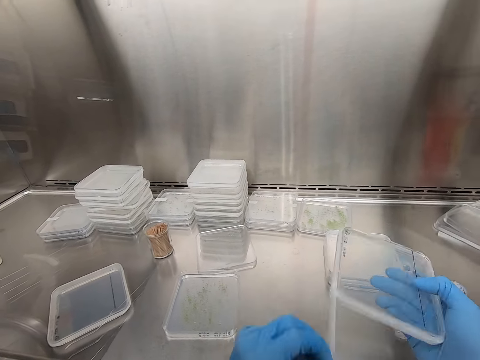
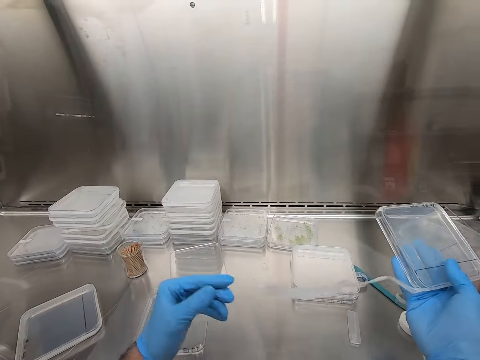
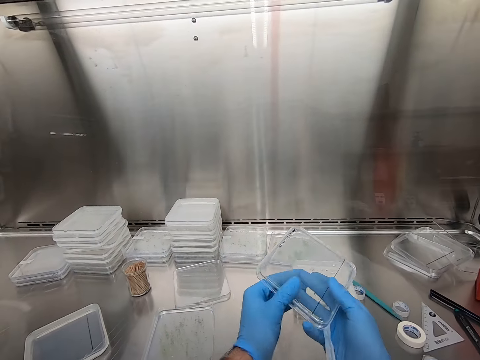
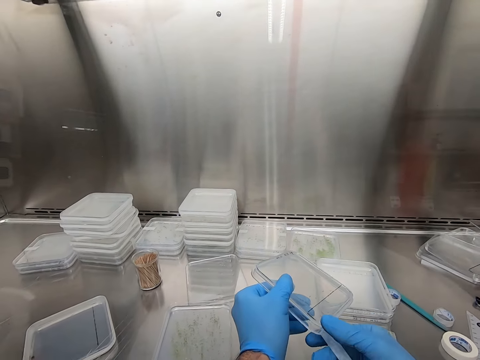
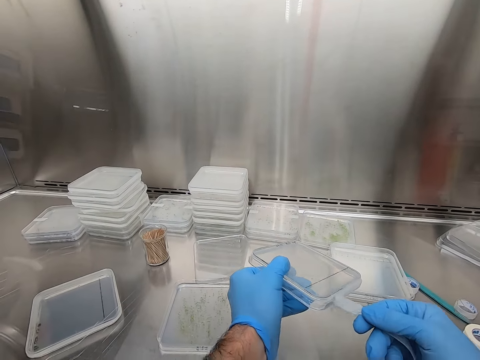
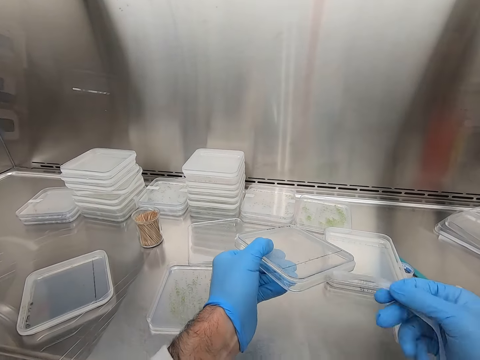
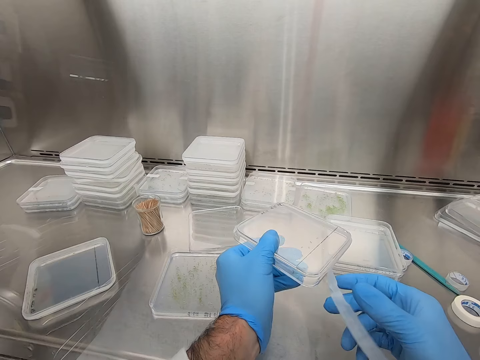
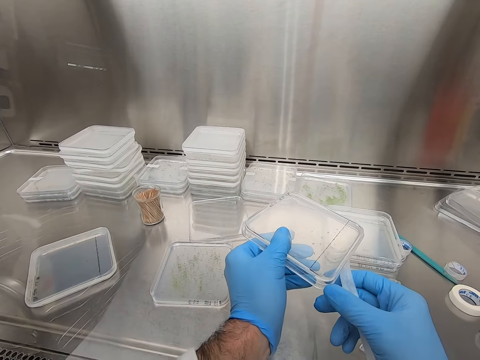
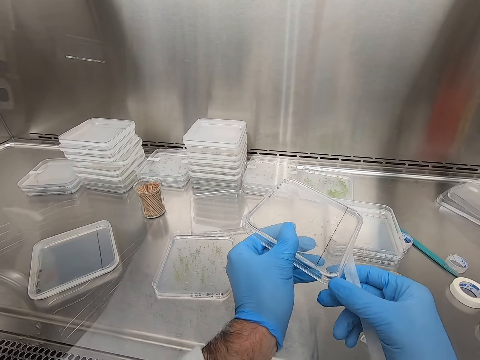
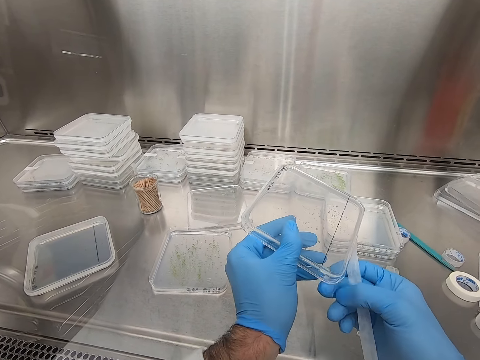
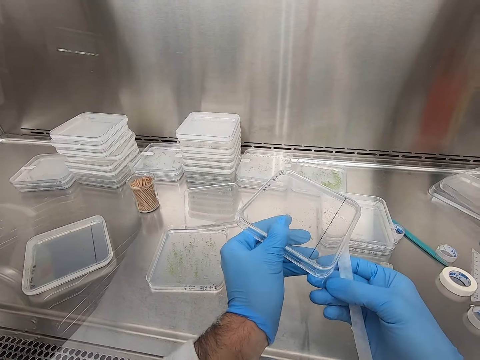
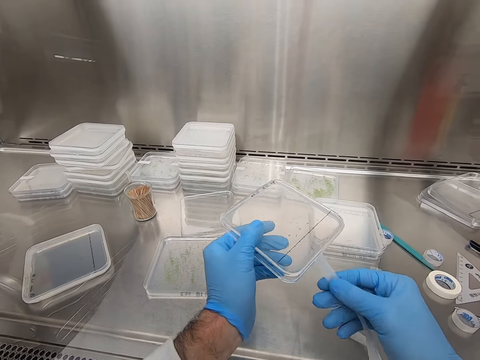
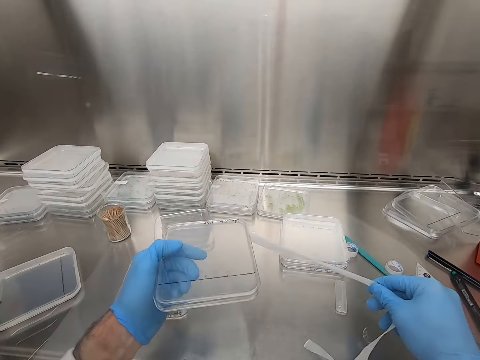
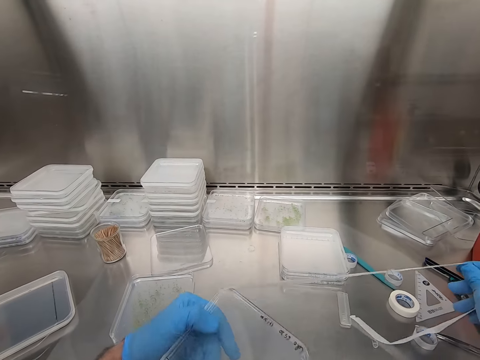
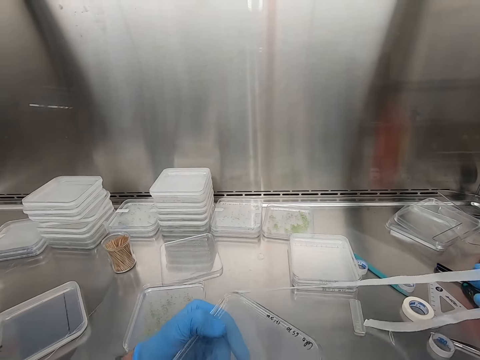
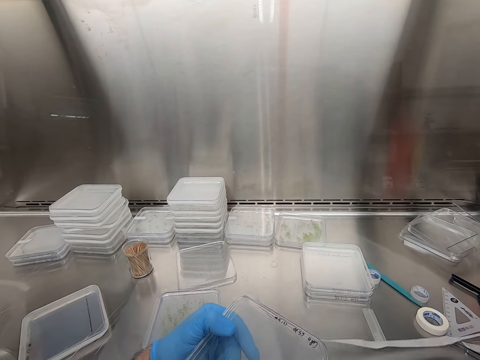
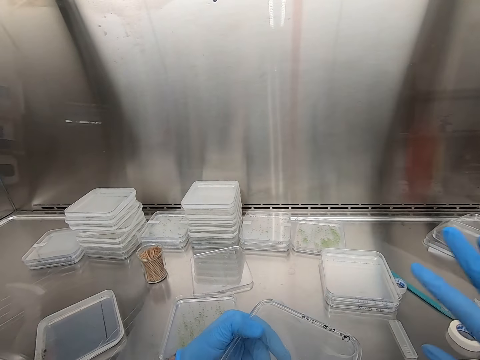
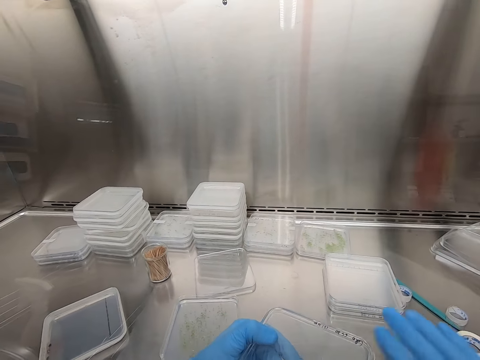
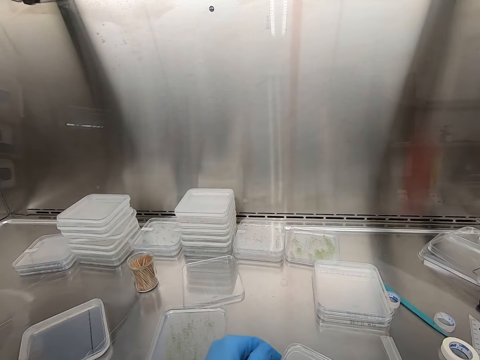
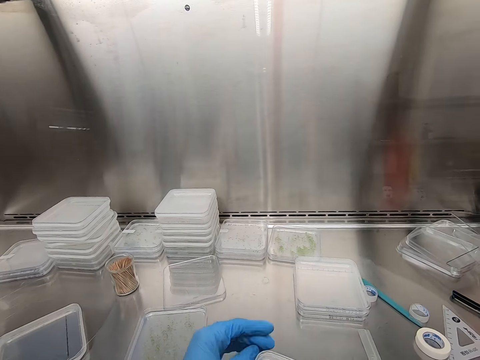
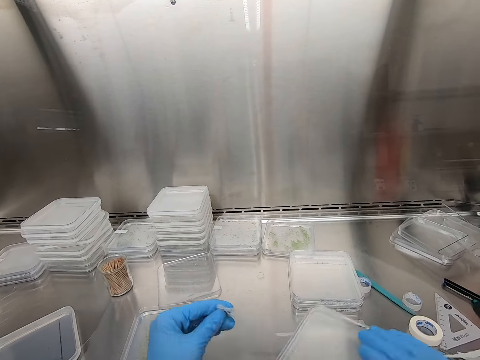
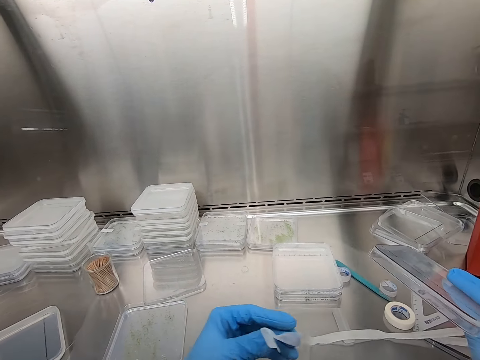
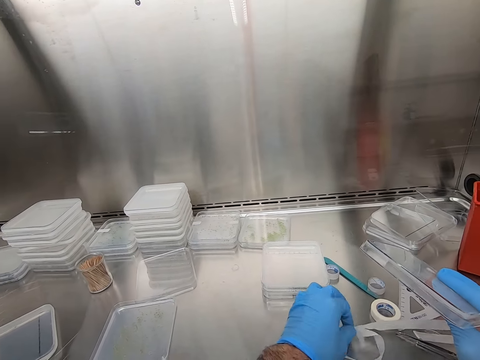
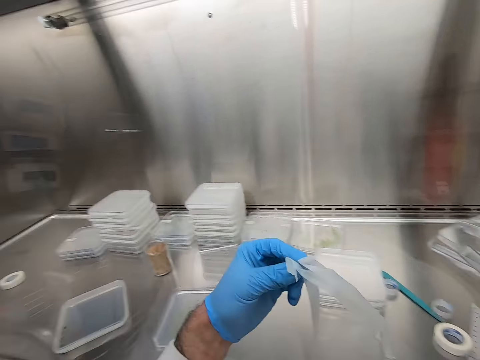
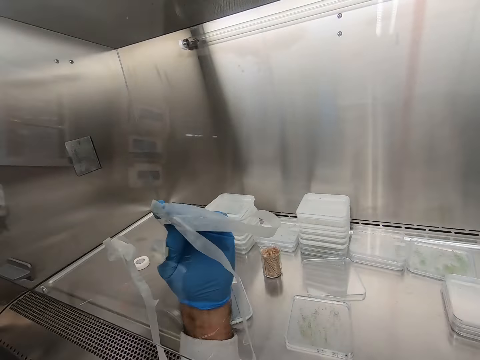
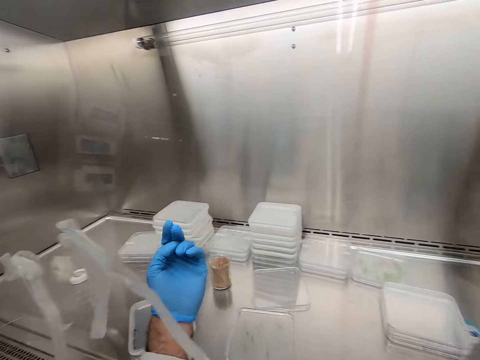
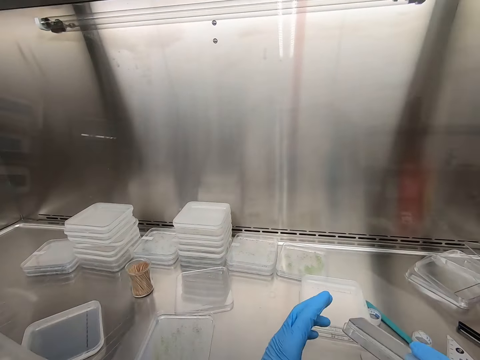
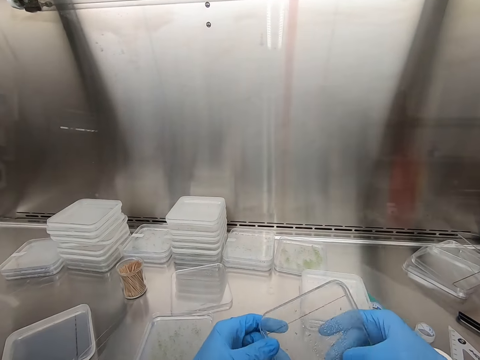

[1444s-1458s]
The camera wearer removes the tape from the container. They pick up the tape. They place the container in the glass. They stick the tape on the transparent cover.

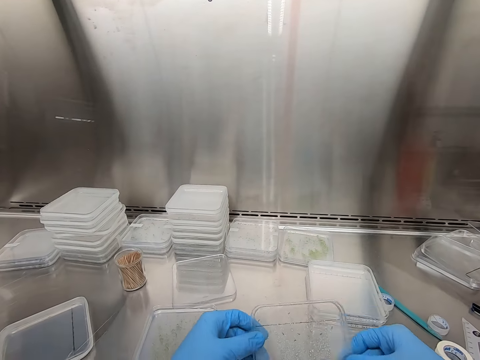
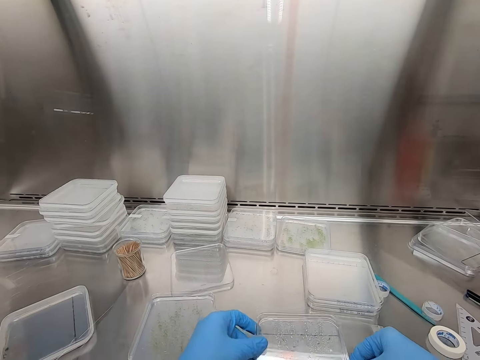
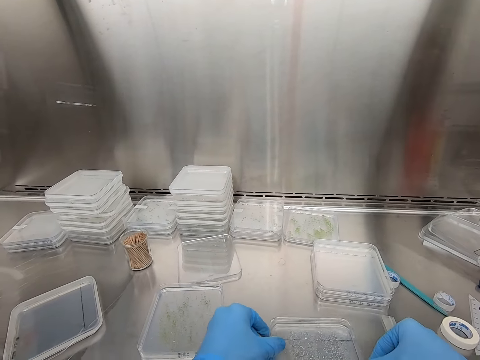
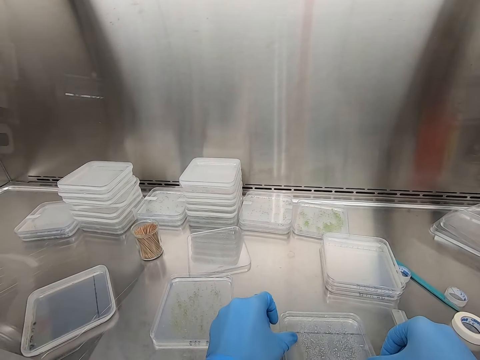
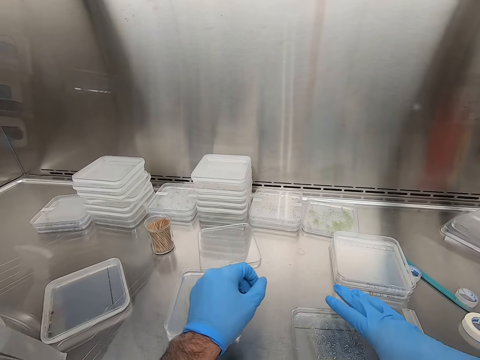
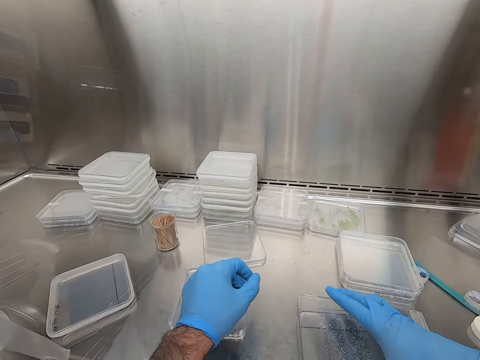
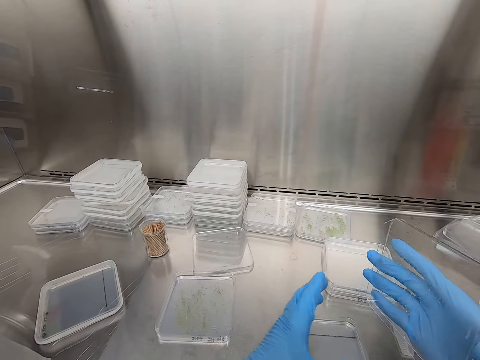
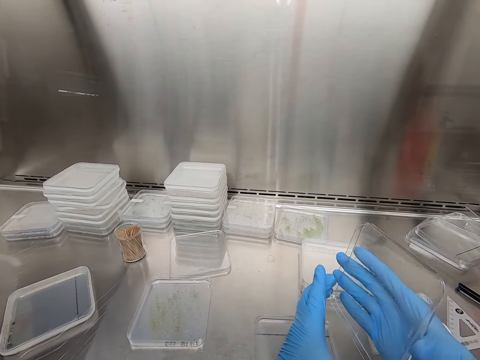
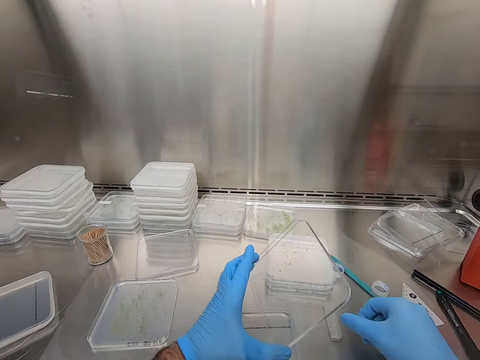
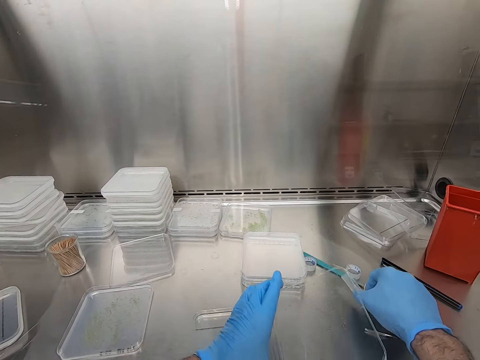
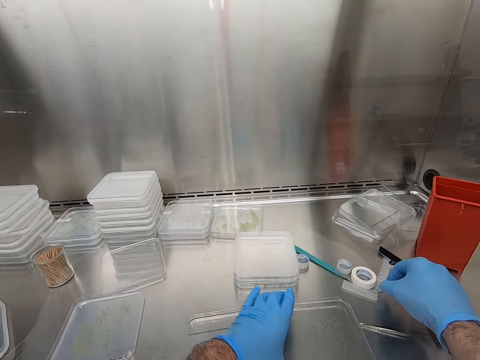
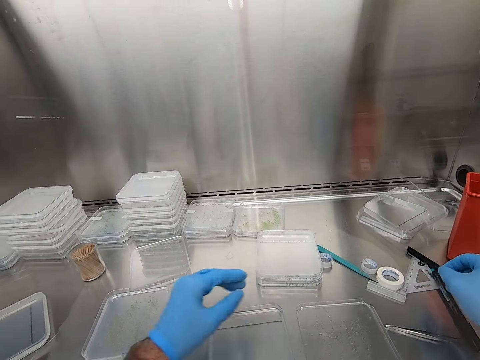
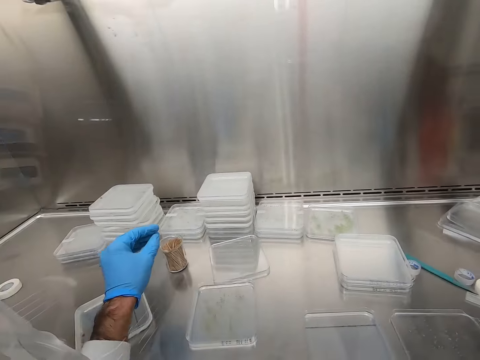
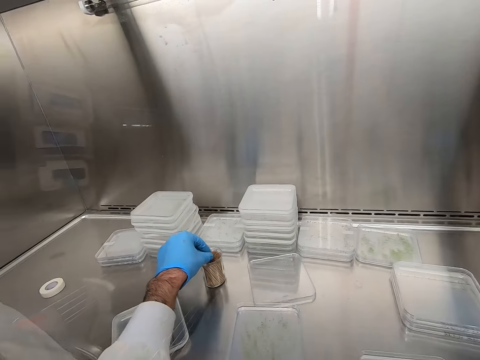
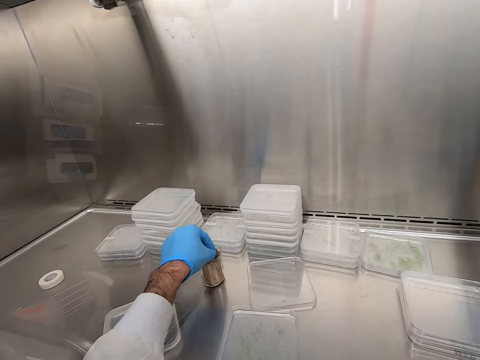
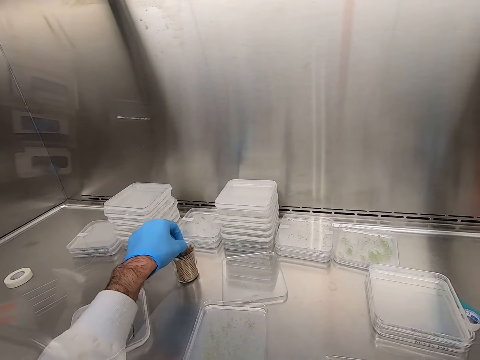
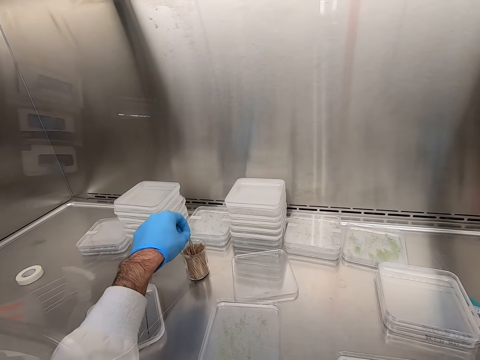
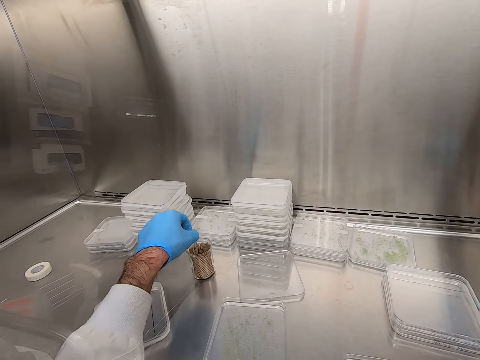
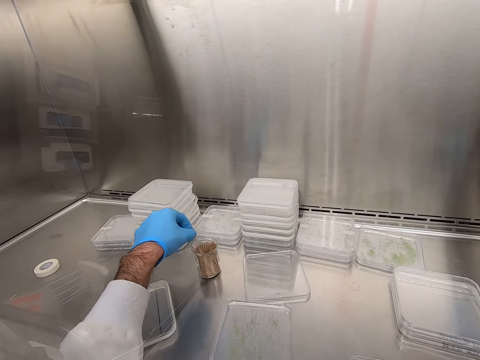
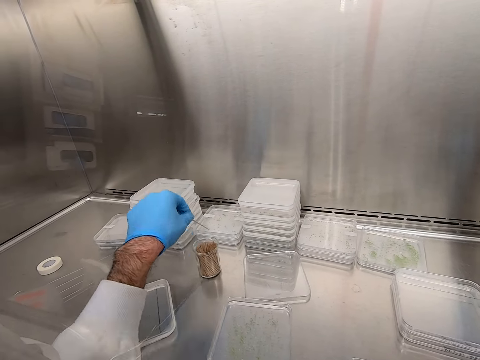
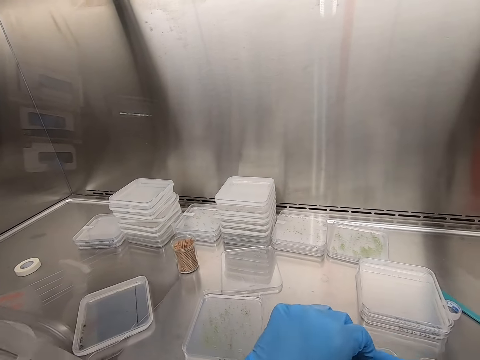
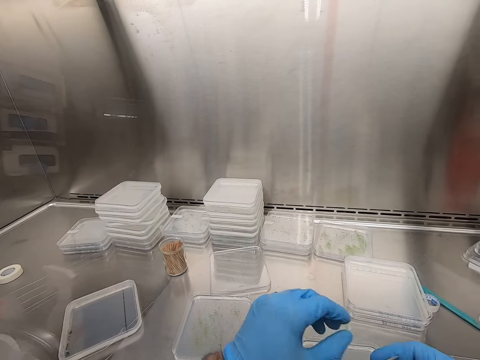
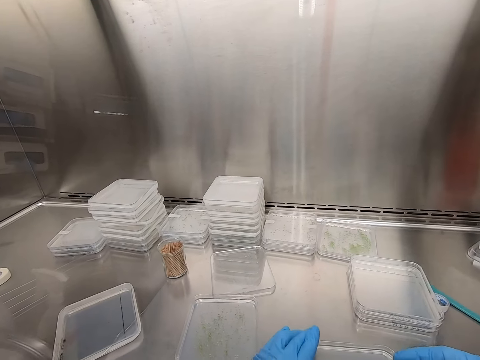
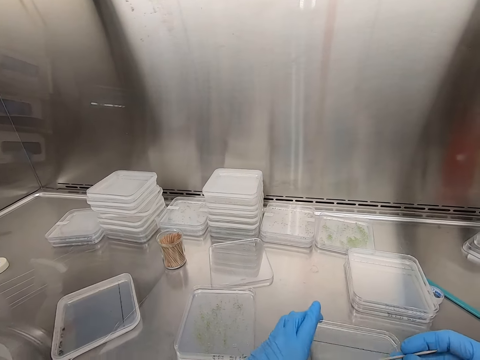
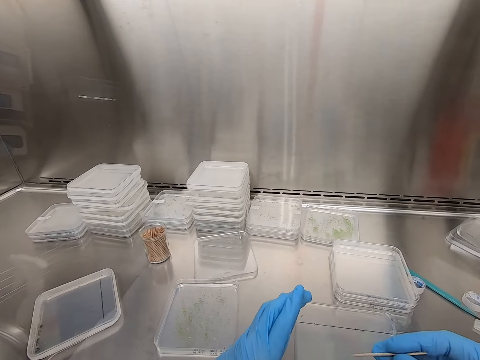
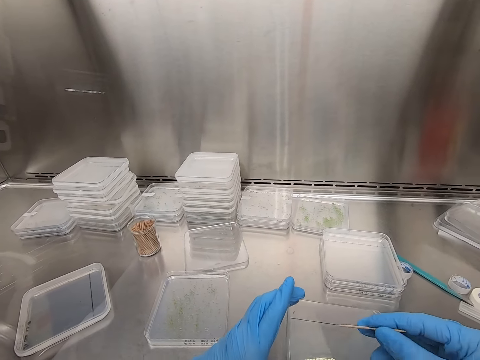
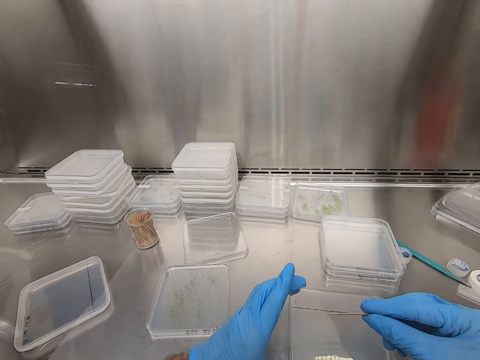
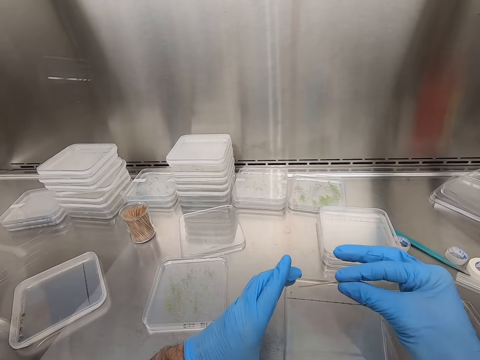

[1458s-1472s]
The camera wearer holds the container with both hands. They put down the container. They hold the container. They pick up the container. They hold the container with the other hand. They move the plastic case on the table. They pick up a toothpick. They hold the toothpick with the other hand. They hold the container.
